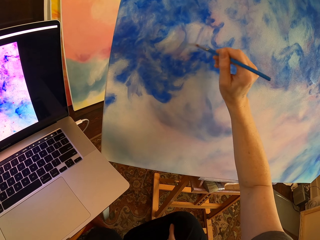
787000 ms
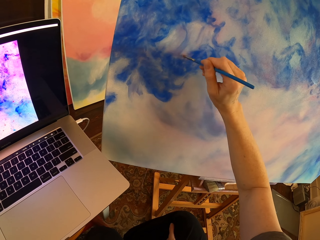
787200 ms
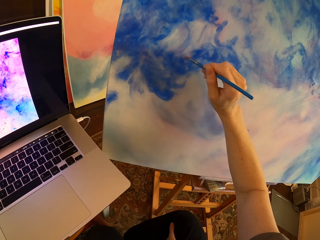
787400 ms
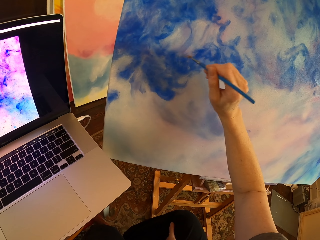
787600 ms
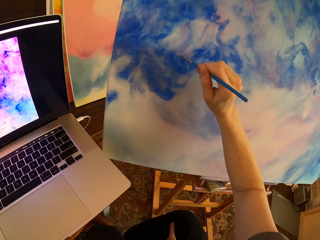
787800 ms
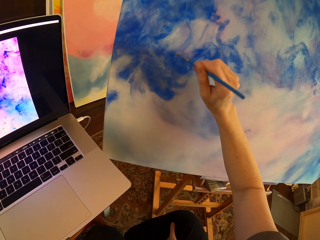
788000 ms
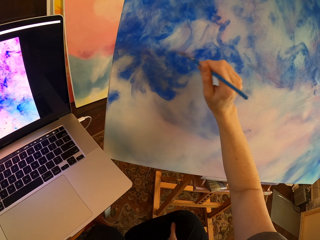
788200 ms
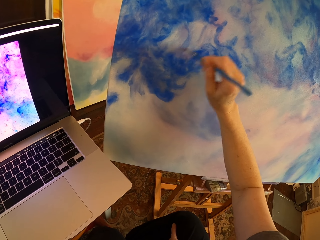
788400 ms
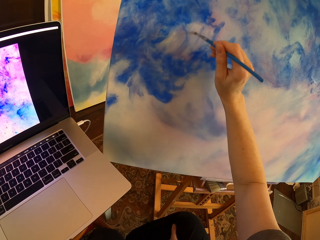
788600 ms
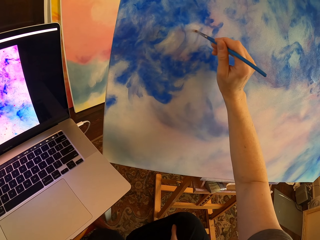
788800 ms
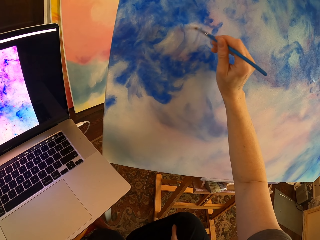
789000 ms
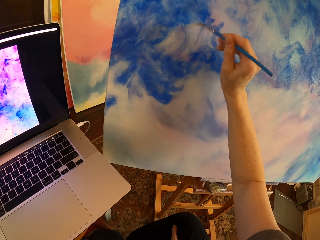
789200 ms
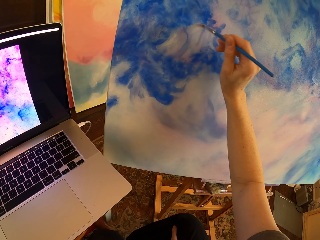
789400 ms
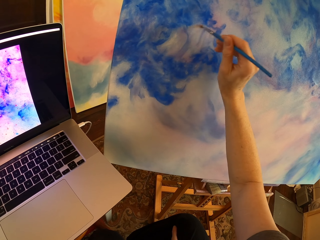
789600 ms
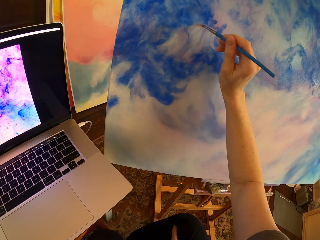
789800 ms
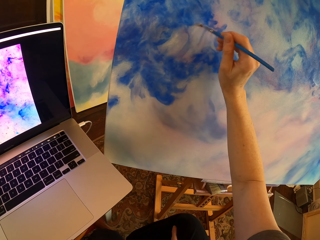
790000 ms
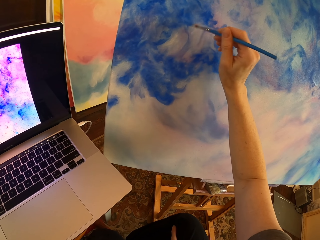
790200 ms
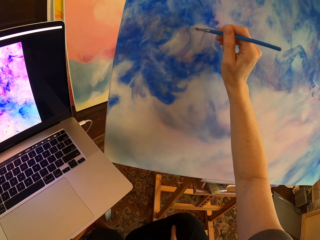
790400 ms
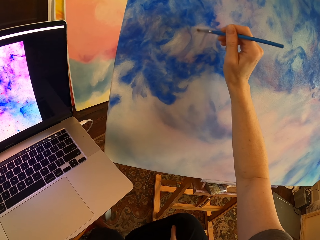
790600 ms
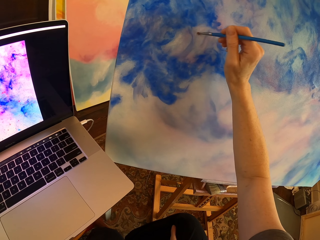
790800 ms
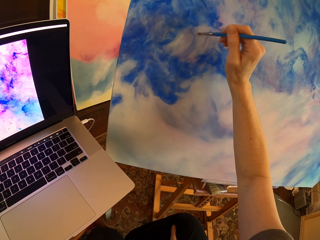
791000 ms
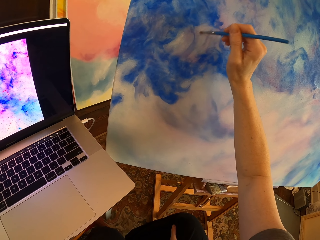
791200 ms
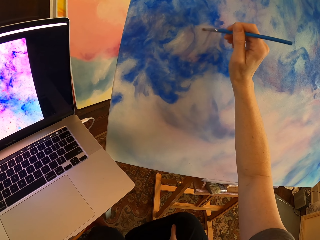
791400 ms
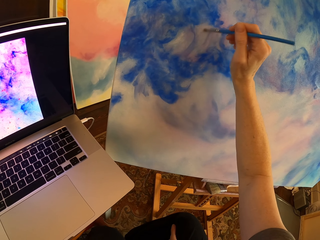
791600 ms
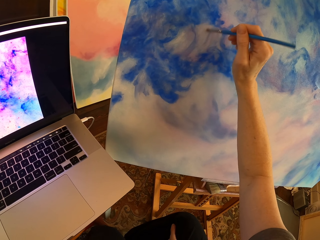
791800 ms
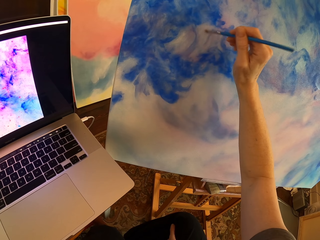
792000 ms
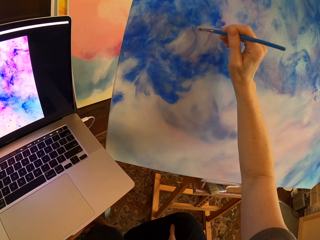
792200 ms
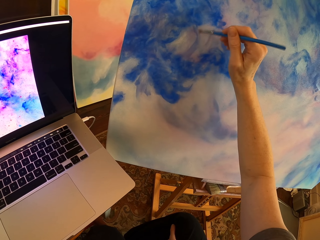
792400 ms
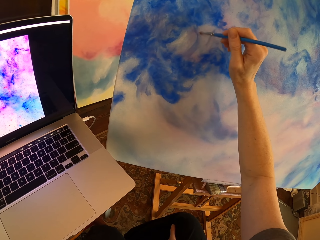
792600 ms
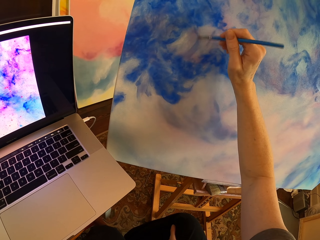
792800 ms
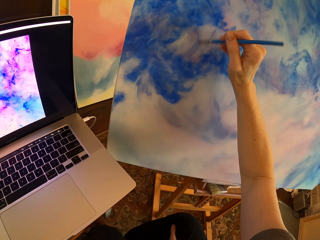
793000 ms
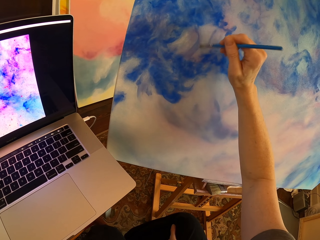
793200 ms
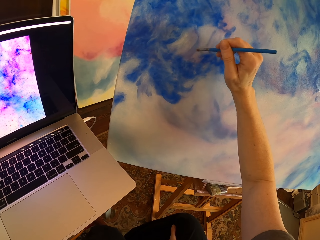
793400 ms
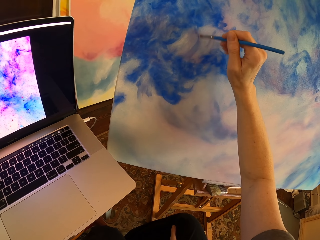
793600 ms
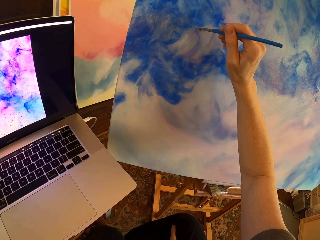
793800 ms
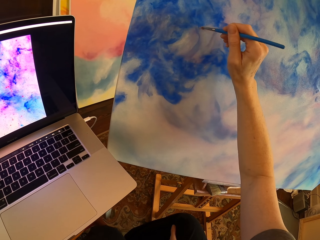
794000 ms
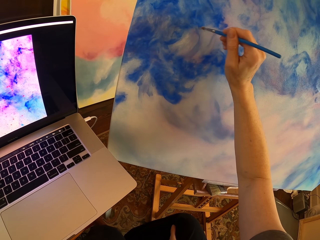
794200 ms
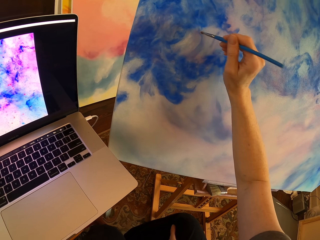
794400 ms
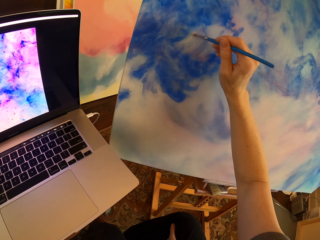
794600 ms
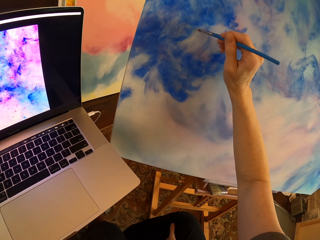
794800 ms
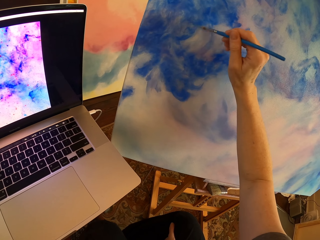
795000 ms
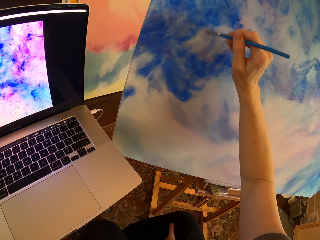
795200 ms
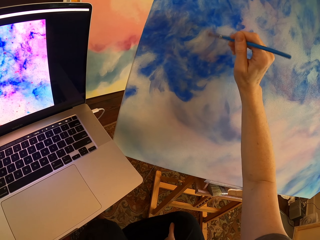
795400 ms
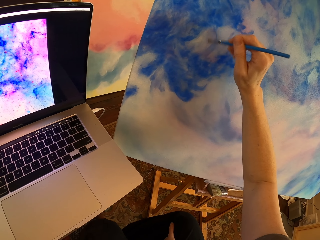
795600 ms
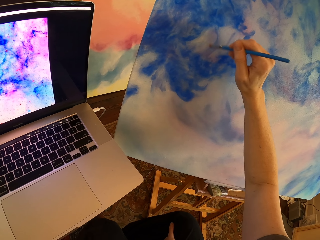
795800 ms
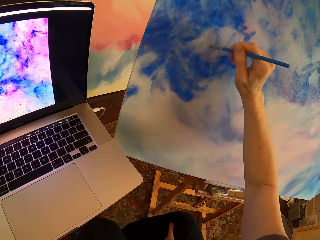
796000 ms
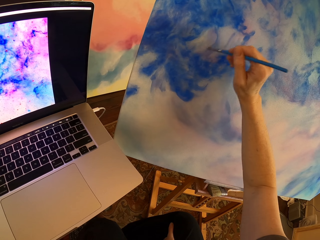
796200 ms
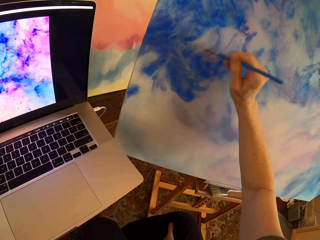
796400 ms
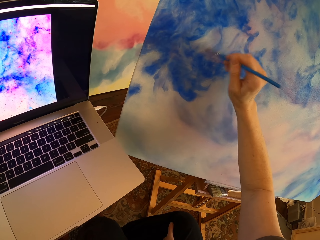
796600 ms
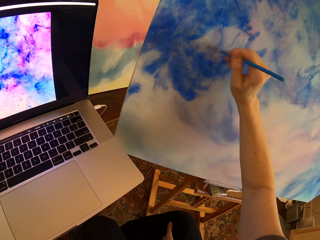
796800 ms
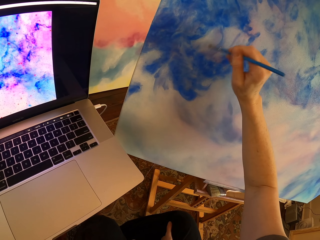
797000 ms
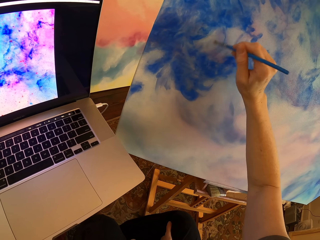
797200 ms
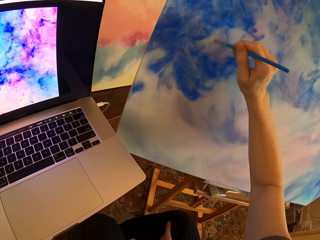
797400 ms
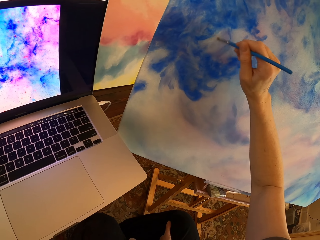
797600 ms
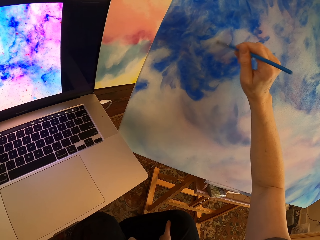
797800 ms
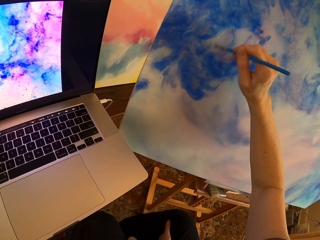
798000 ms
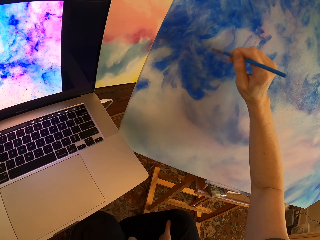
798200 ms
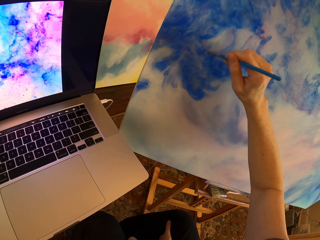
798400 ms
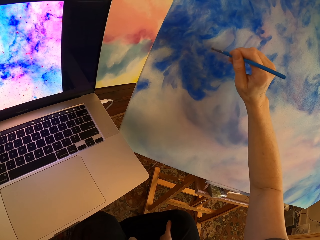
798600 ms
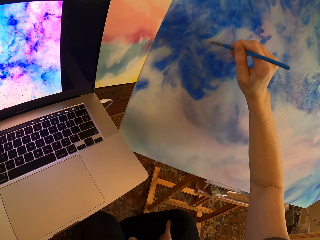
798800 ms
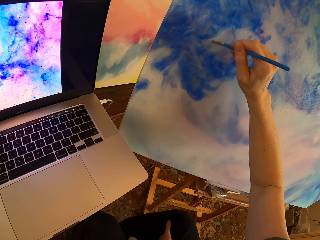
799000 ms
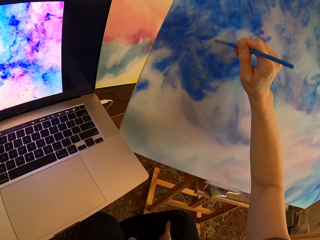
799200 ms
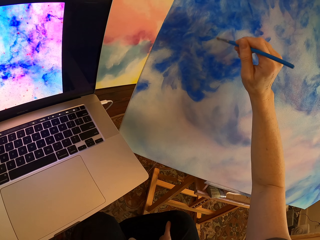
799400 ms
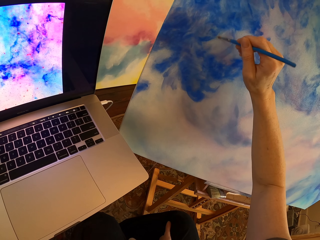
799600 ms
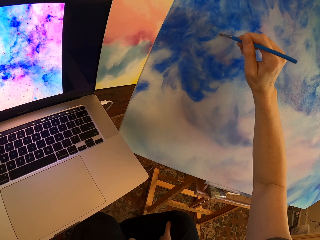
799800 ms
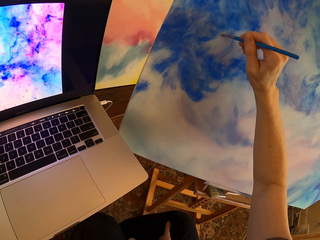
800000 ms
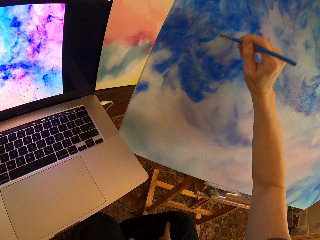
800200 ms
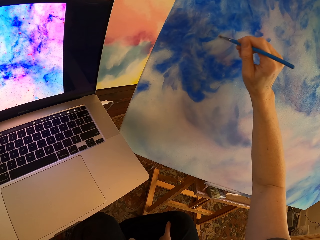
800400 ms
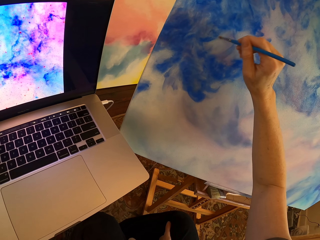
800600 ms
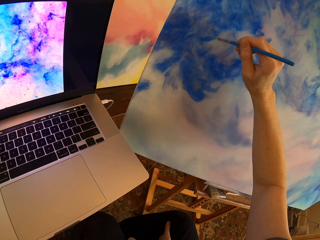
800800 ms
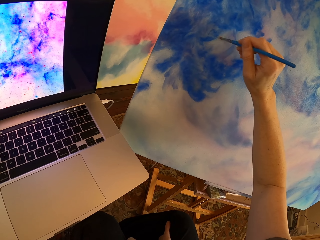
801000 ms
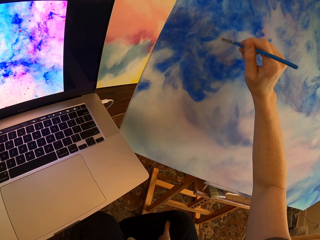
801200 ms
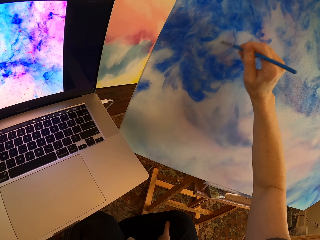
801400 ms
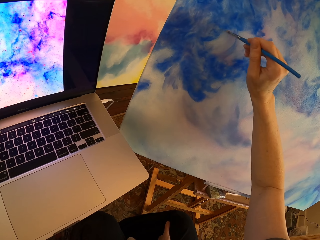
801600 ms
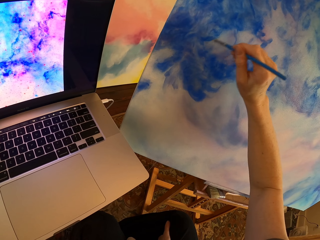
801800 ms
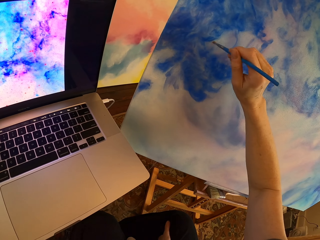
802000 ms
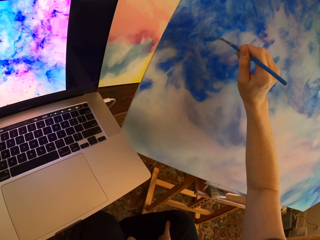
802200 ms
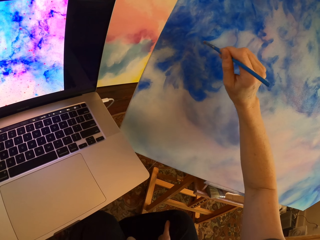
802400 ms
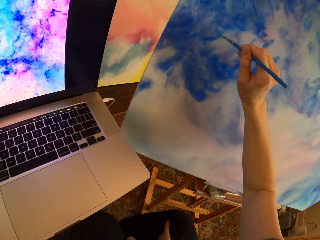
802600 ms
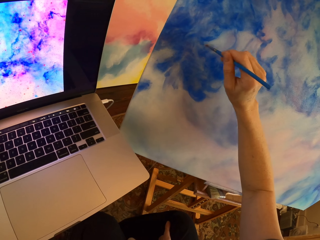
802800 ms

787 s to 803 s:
The camera wearer paints on a canvas with a paint brush. They paint on the canvas with the paint brush repeatedly.

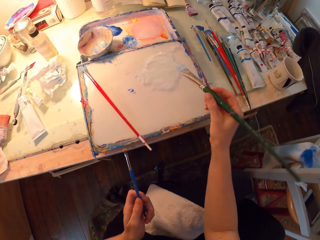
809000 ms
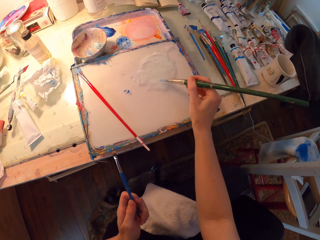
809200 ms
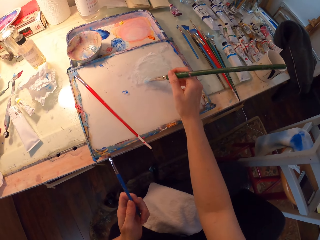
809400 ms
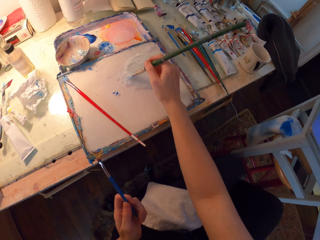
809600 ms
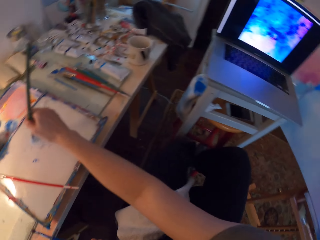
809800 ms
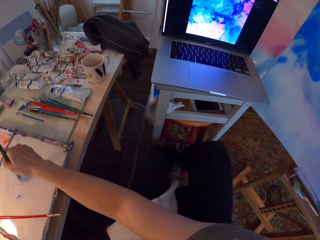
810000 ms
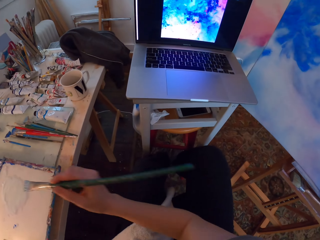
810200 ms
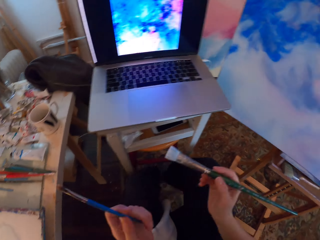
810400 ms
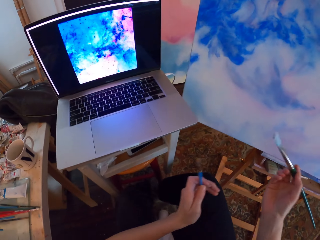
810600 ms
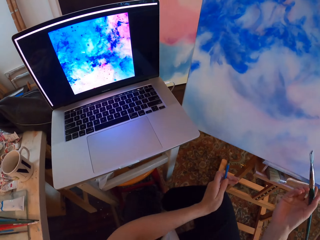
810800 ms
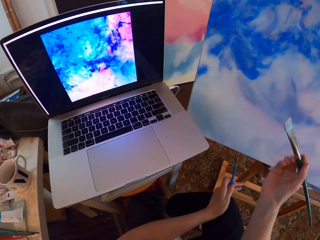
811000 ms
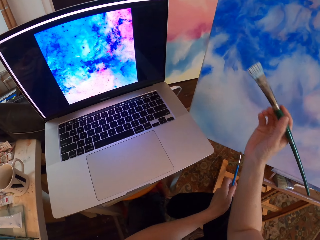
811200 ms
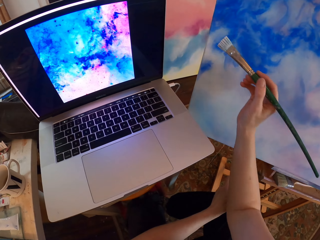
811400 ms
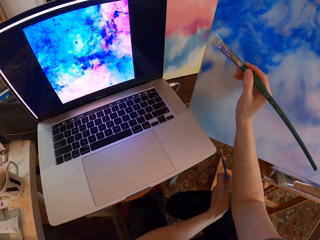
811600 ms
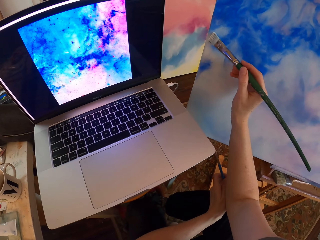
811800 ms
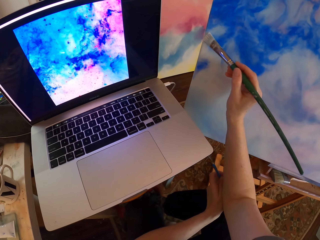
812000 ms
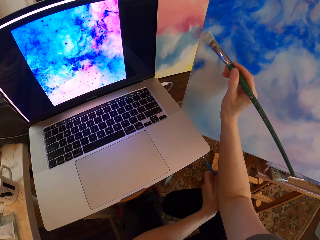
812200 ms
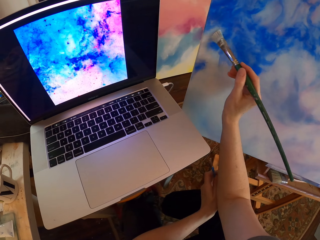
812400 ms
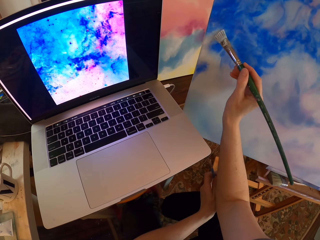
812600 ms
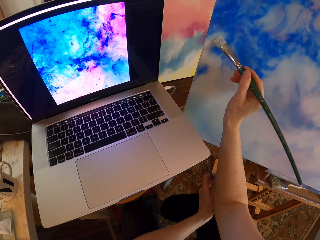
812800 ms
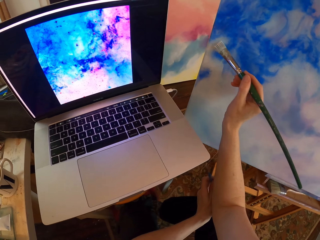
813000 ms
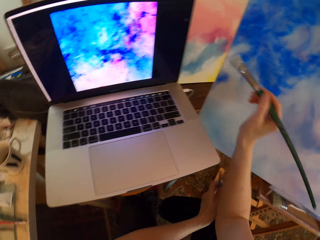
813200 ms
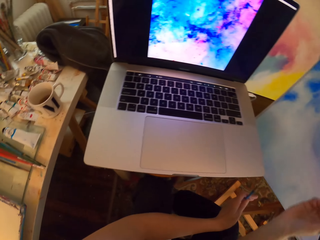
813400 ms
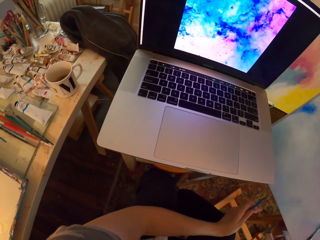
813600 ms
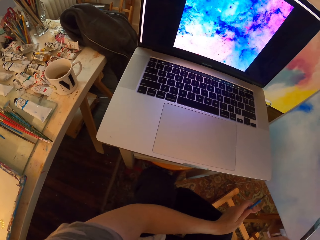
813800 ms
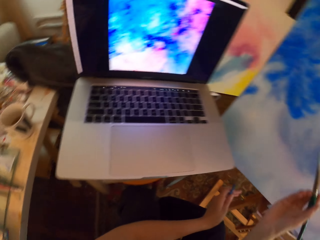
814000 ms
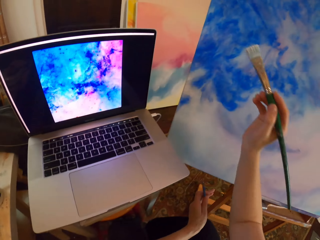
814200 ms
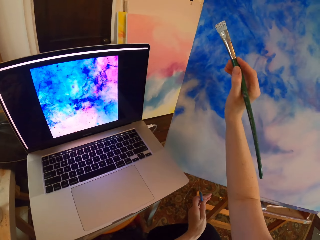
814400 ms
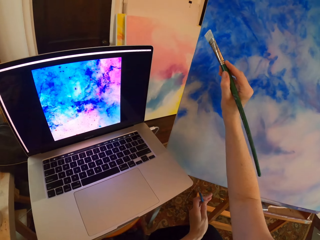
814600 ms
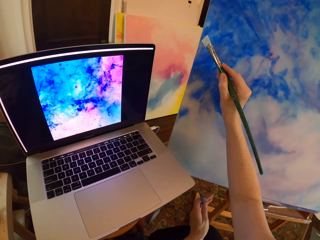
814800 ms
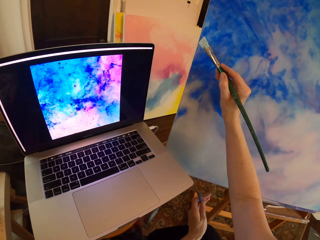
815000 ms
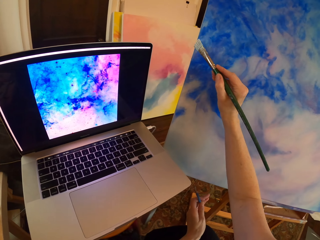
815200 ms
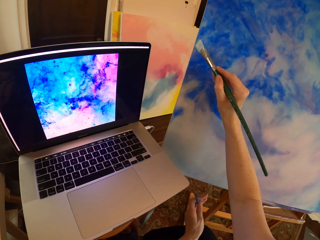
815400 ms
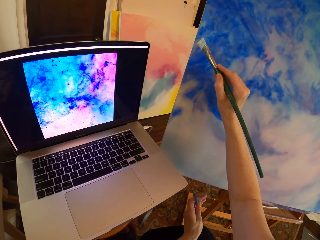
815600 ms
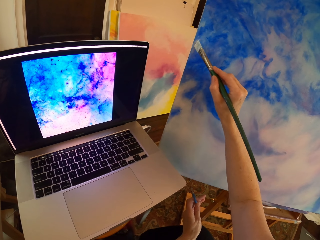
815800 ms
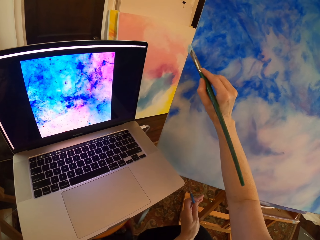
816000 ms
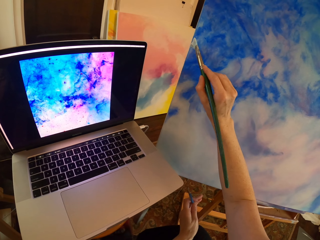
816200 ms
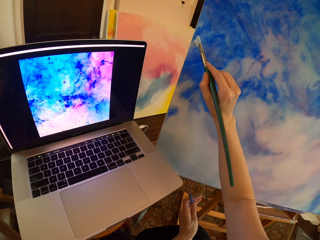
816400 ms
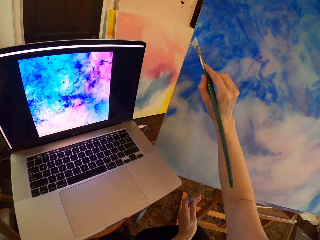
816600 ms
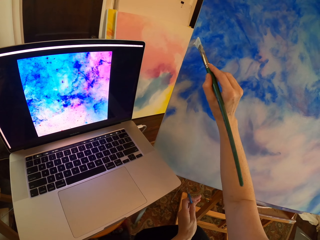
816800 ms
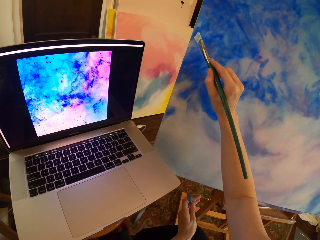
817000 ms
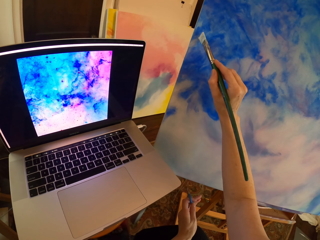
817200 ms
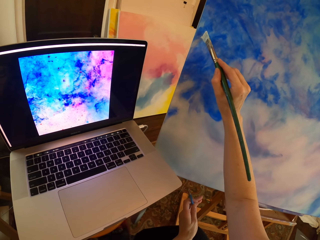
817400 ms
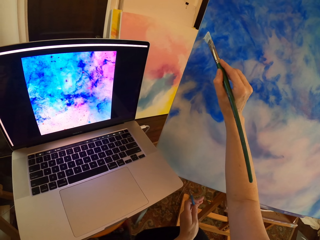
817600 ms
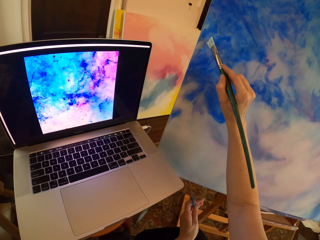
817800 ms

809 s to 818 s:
The camera wearer rubs the paintbrush on the paint. They look around and turn around. They lift the right hand. They paint on a canvas with a paint brush. They look at the laptop. They lift the right hand and paint on the canvas with the paint brush.
